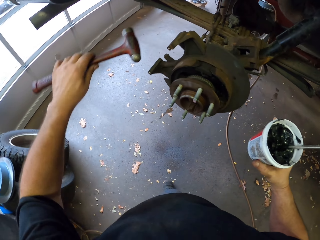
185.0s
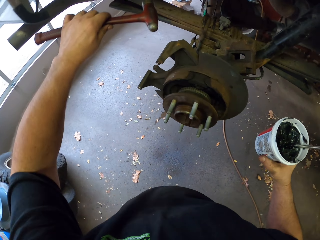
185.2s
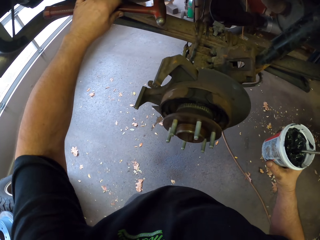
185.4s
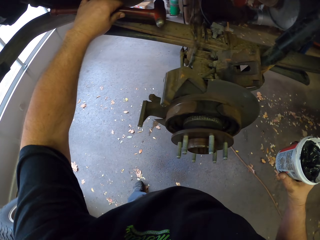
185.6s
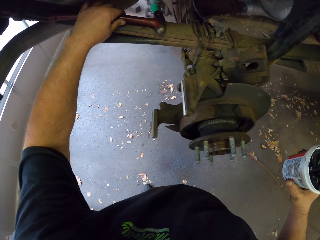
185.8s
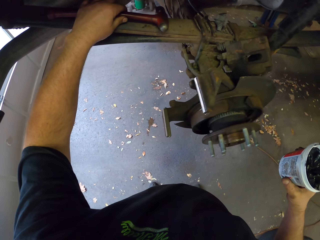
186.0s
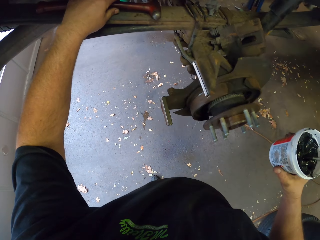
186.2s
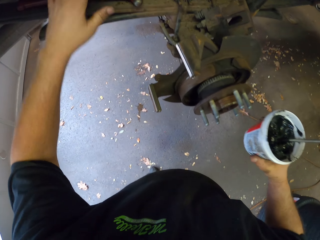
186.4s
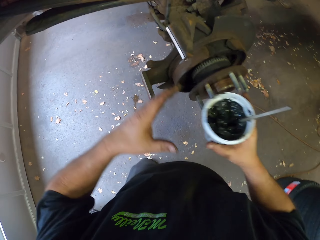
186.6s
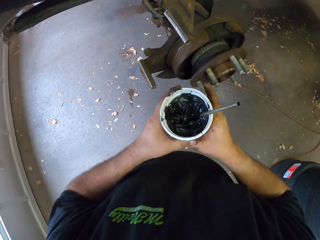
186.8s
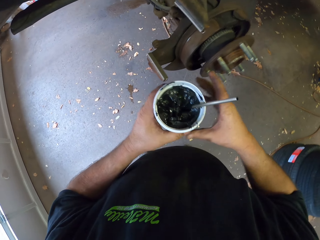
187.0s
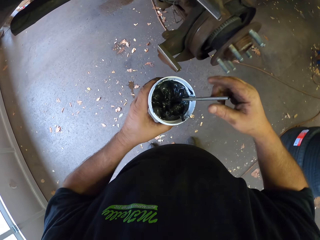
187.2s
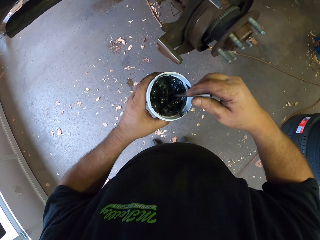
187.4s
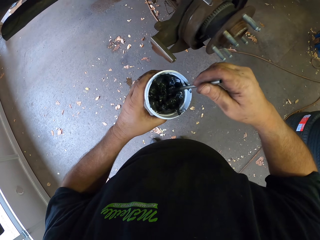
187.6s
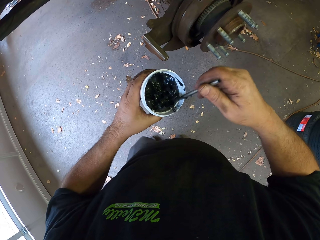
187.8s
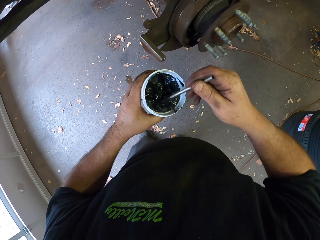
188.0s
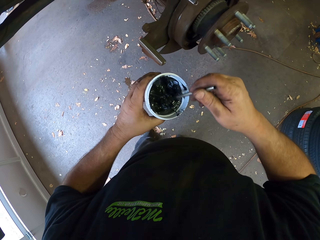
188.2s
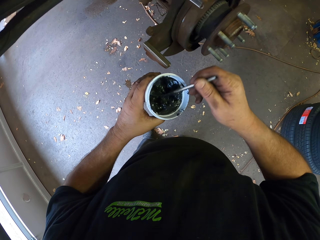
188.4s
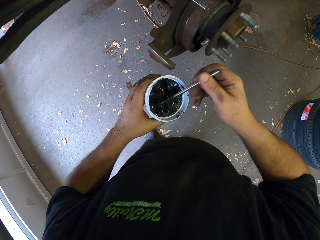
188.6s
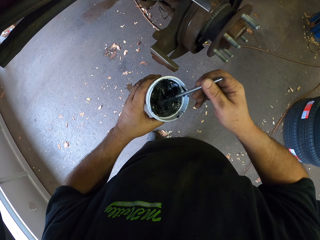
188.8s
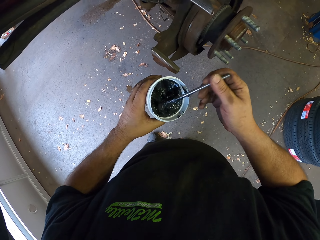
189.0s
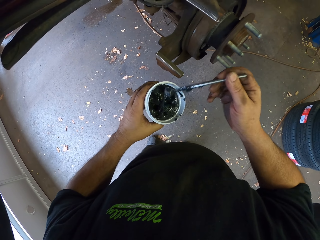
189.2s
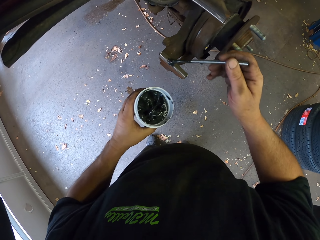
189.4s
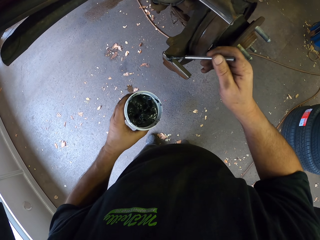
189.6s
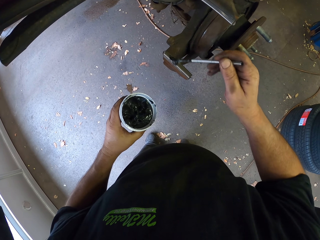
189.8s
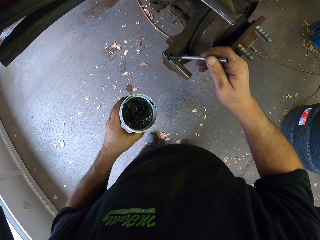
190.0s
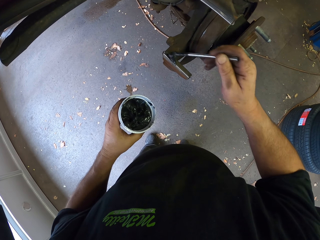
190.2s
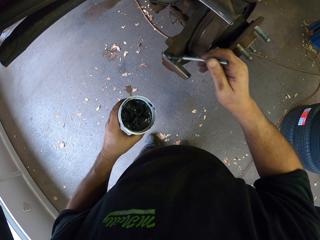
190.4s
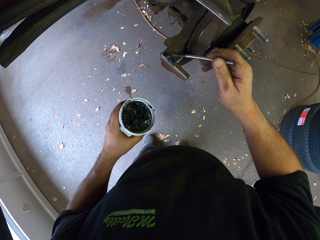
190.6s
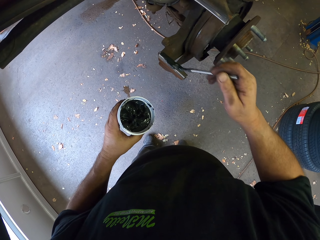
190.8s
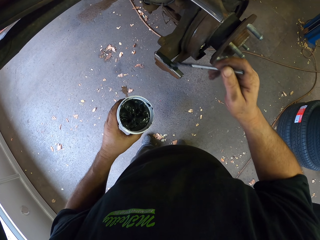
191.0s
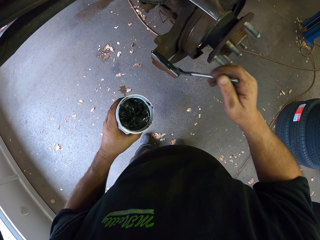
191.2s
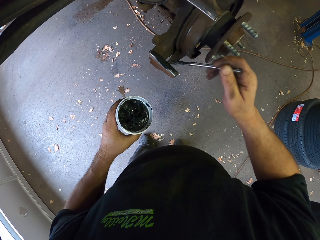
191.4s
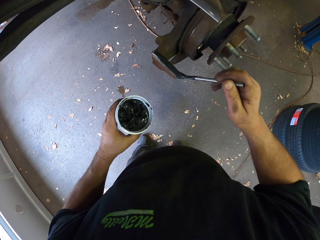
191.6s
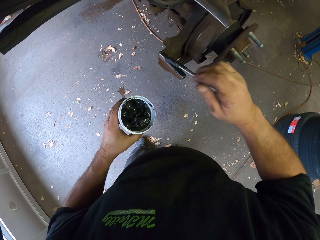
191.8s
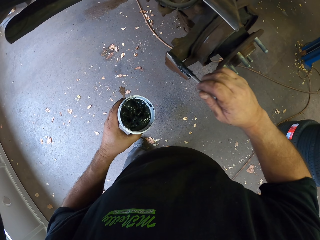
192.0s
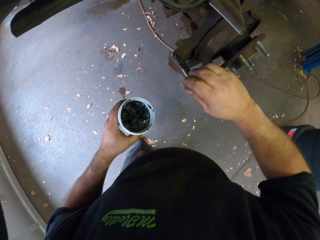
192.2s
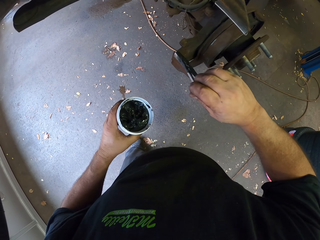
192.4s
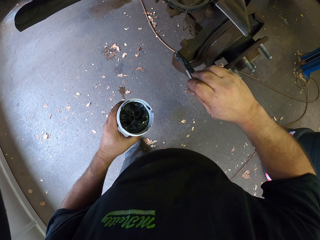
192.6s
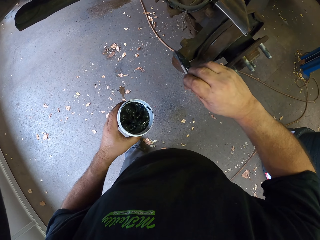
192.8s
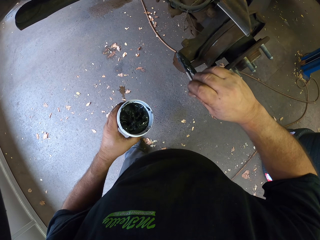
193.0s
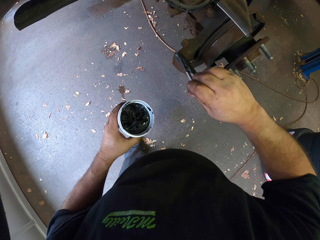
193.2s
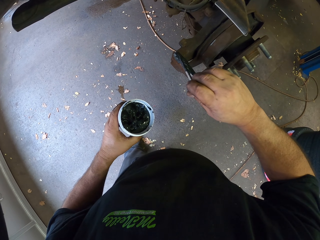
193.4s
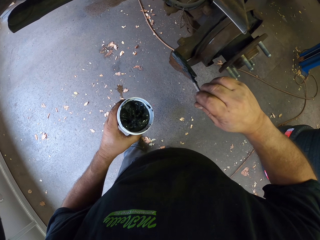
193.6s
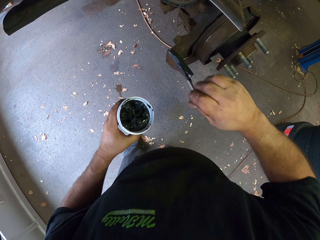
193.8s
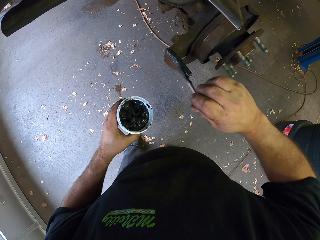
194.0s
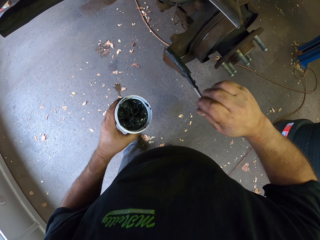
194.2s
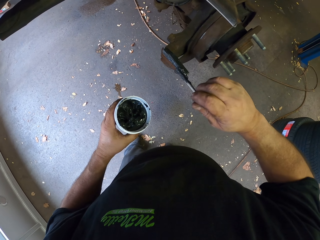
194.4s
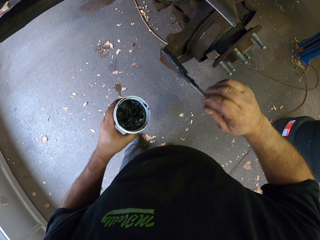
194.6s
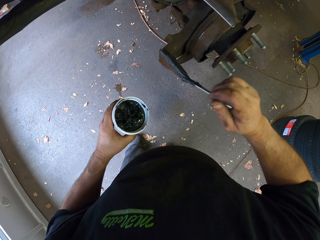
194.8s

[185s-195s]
The camera wearer puts the hammer on the car frame. They scoop oil from the oil container. They spread oil on the wheel stud with a metal rod.

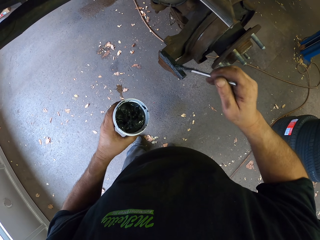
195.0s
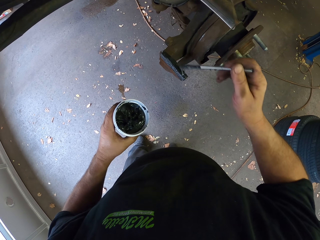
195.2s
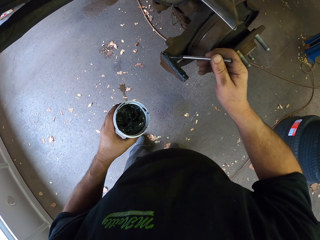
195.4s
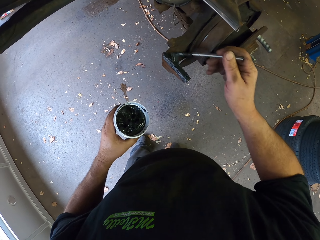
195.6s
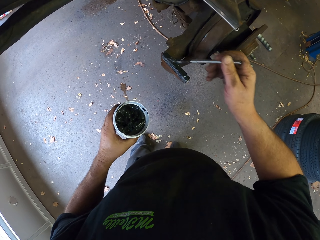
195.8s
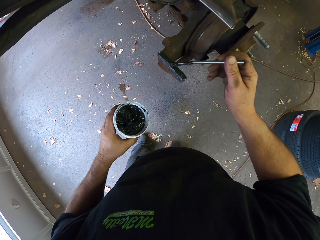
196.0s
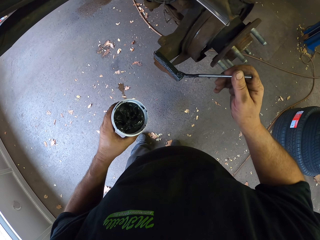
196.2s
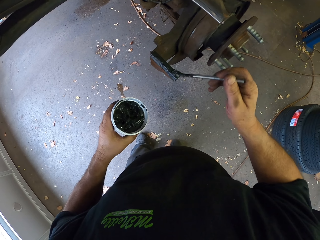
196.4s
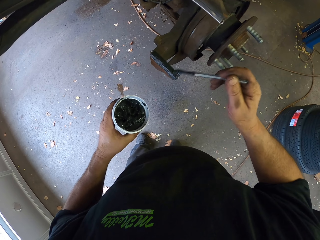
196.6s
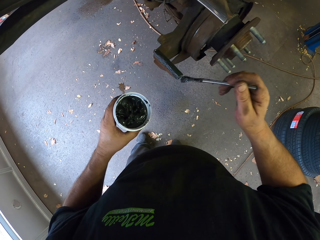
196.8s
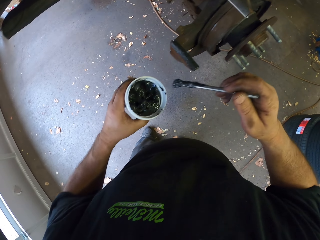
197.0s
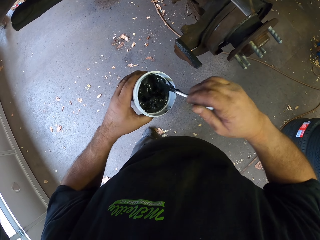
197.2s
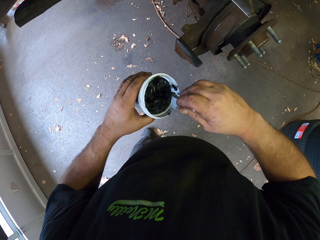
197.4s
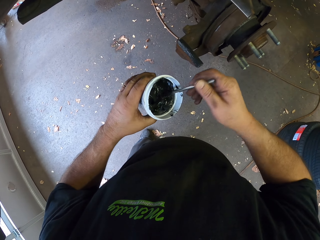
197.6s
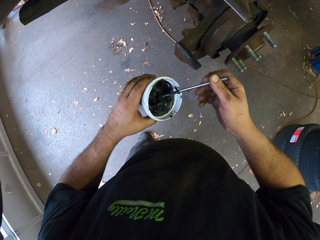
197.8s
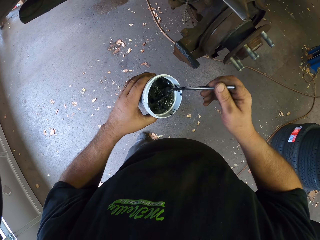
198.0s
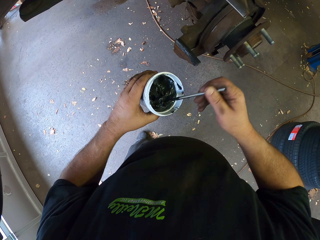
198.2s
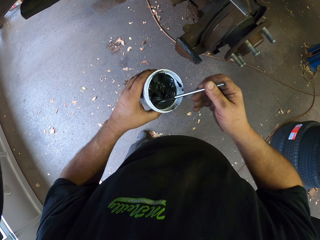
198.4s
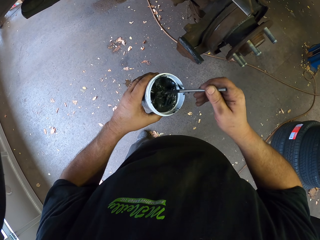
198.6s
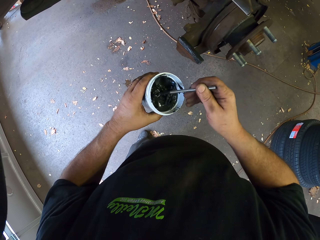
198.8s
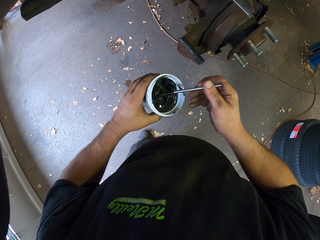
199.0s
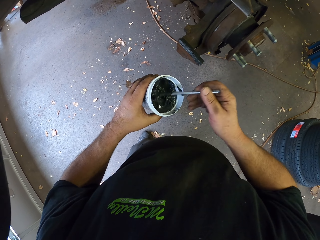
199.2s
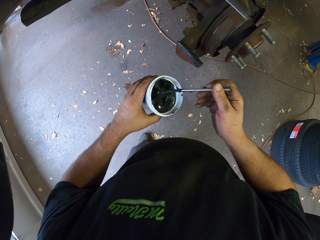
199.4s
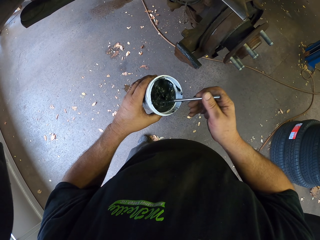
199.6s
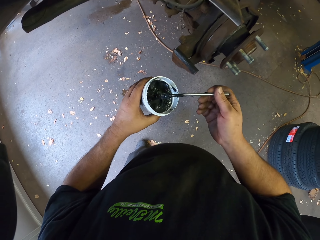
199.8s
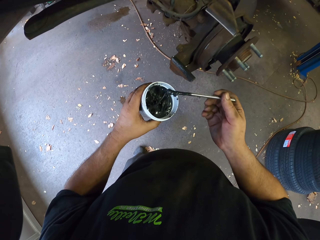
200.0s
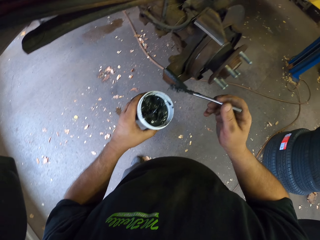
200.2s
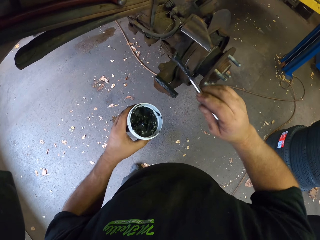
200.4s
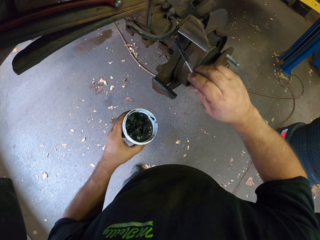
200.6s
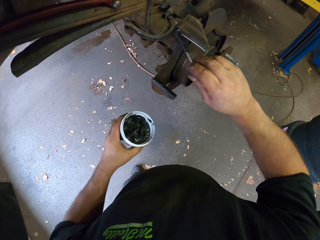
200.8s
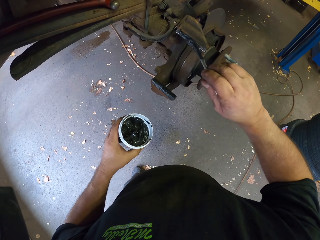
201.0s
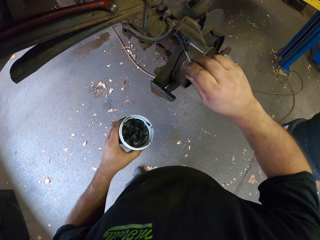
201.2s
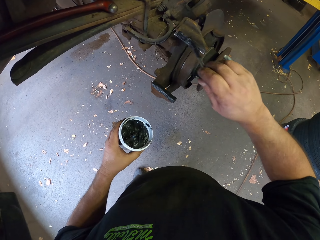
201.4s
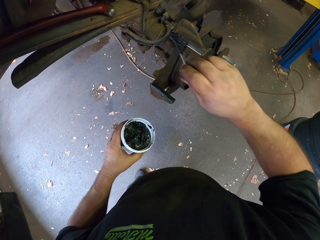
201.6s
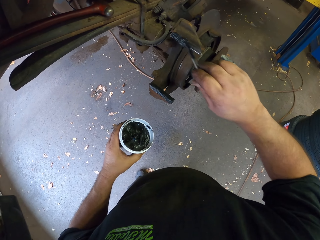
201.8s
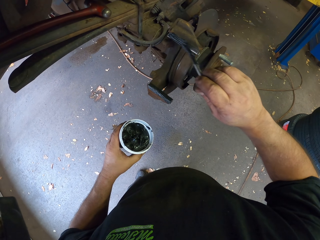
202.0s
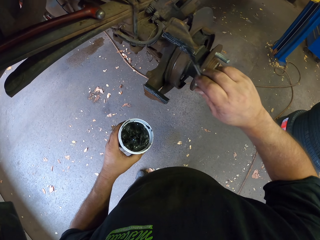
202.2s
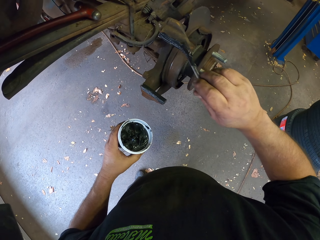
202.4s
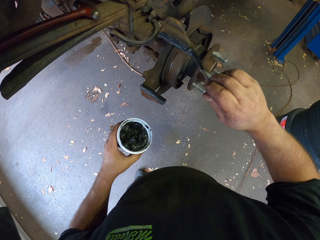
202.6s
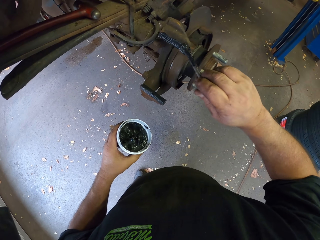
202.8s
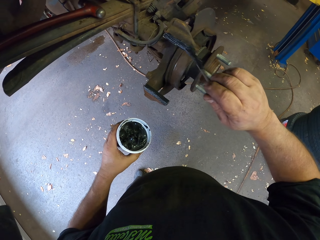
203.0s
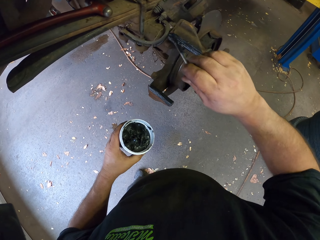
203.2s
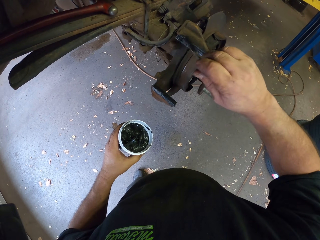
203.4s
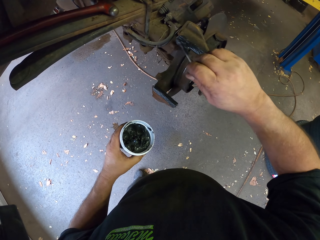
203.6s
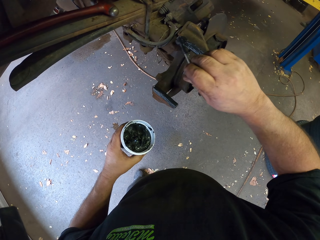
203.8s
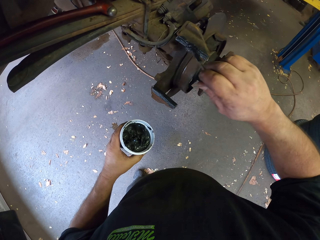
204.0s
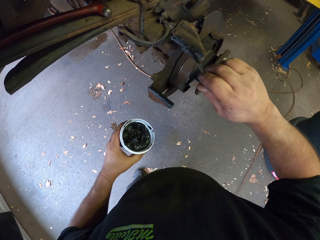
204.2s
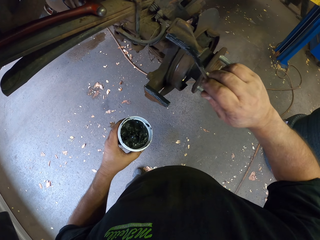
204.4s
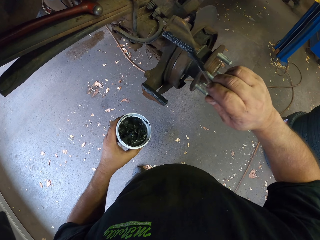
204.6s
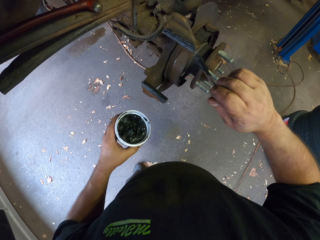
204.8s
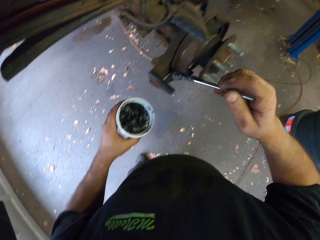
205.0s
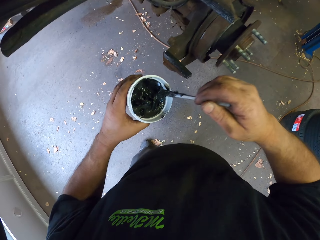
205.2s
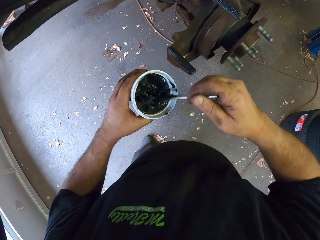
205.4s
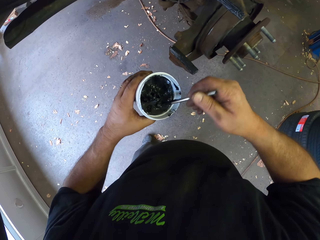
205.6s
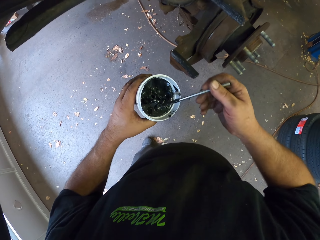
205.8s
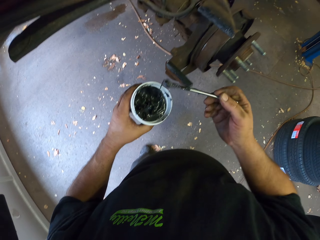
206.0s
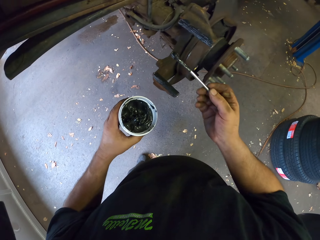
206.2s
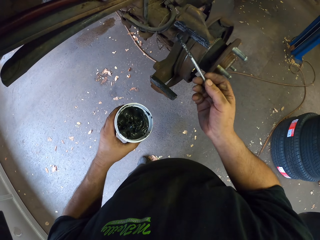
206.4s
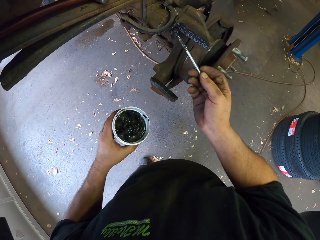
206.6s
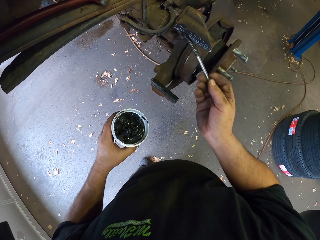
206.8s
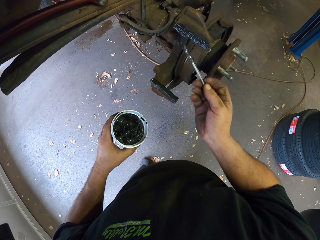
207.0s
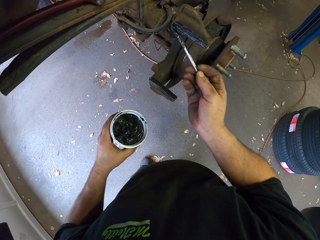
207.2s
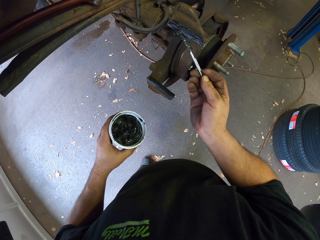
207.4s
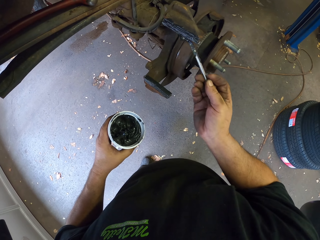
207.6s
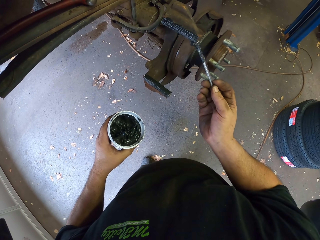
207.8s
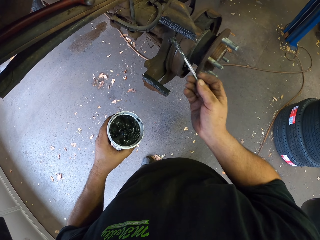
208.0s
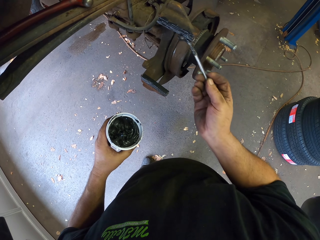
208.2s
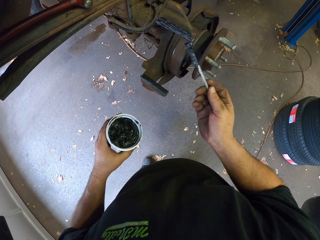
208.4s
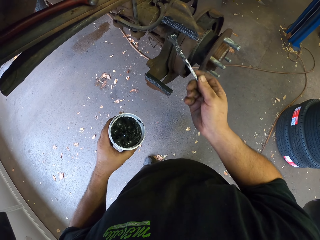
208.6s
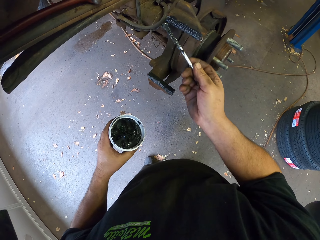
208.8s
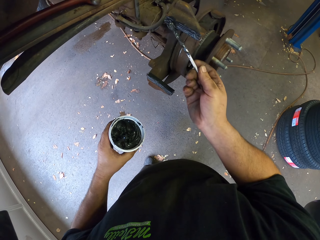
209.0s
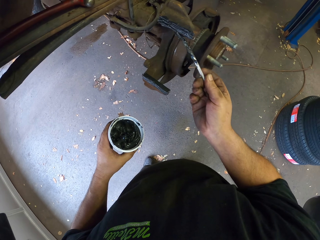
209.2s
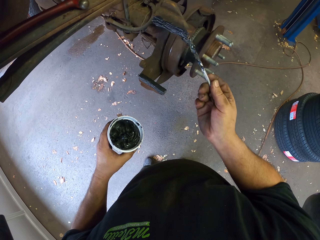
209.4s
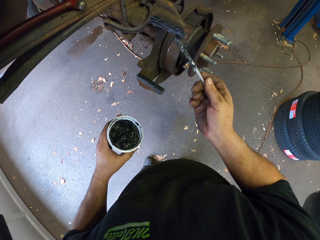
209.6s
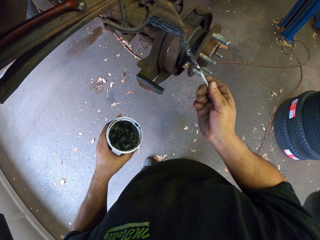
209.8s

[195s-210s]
The camera wearer scoops oil from the oil container. They spread oil on the wheel stud with the metal rod. They scoop oil from the oil container. They spread oil on the wheel stud with the metal rod.
